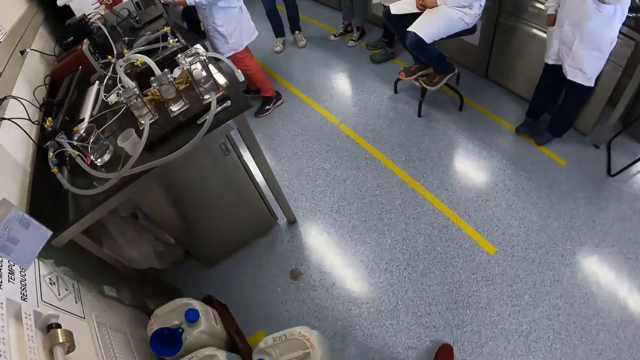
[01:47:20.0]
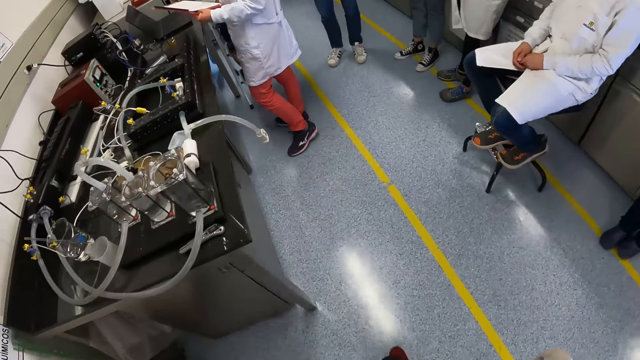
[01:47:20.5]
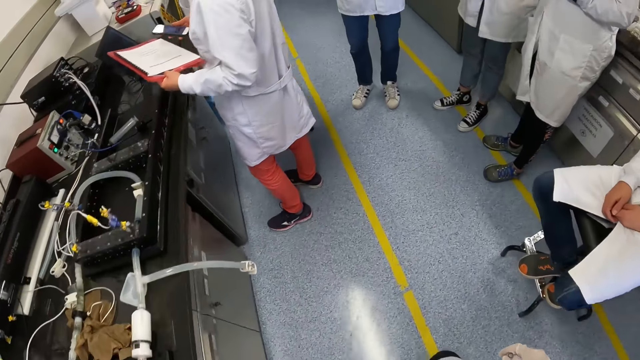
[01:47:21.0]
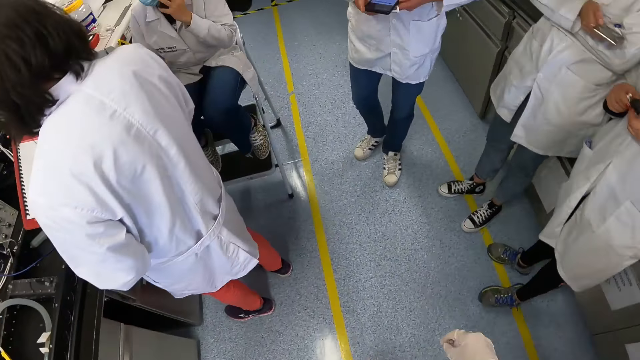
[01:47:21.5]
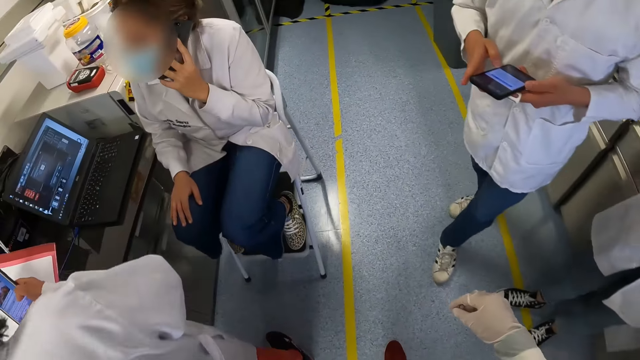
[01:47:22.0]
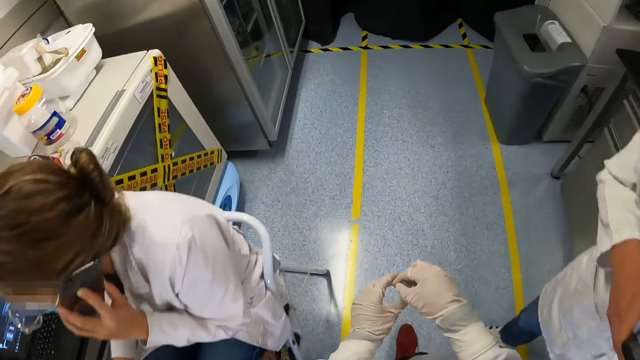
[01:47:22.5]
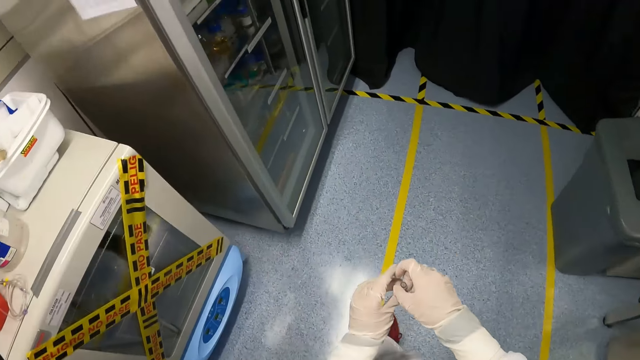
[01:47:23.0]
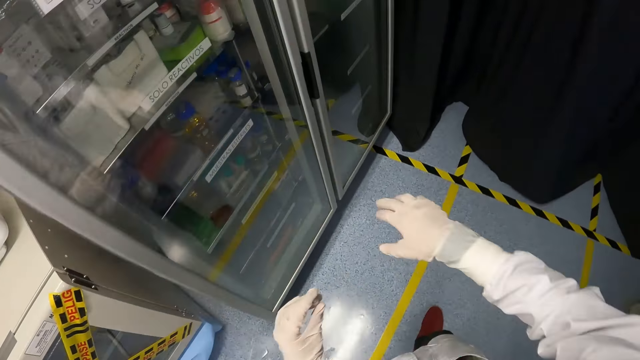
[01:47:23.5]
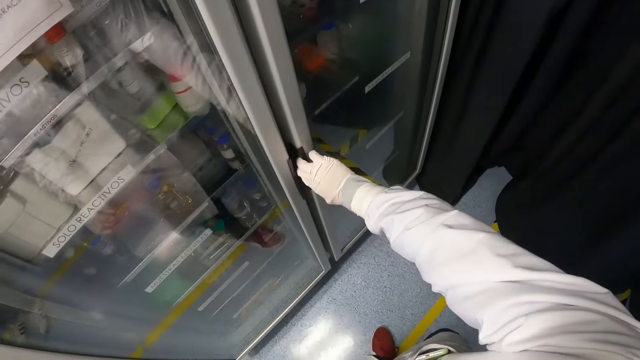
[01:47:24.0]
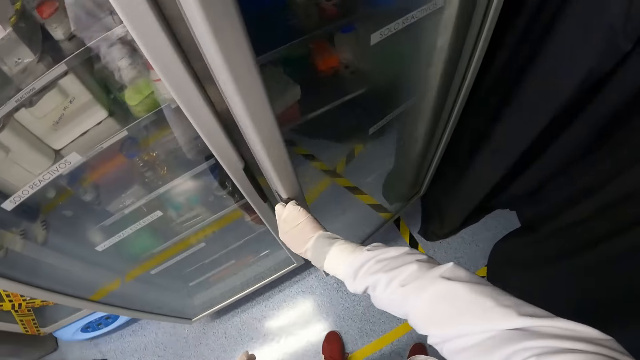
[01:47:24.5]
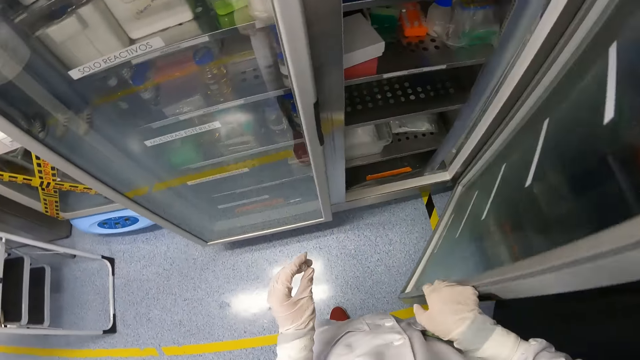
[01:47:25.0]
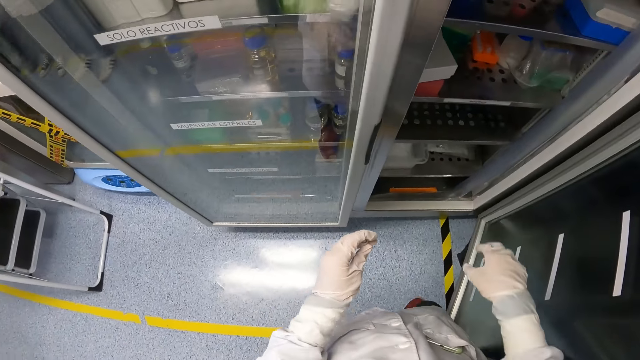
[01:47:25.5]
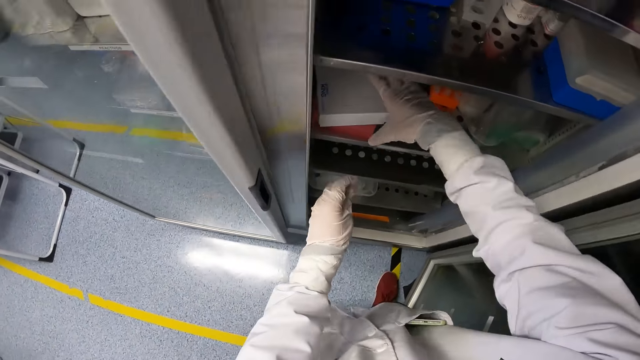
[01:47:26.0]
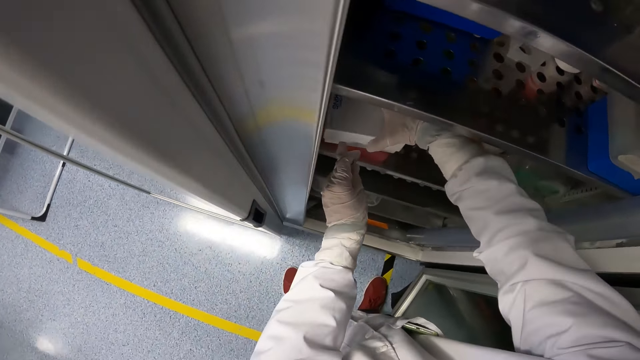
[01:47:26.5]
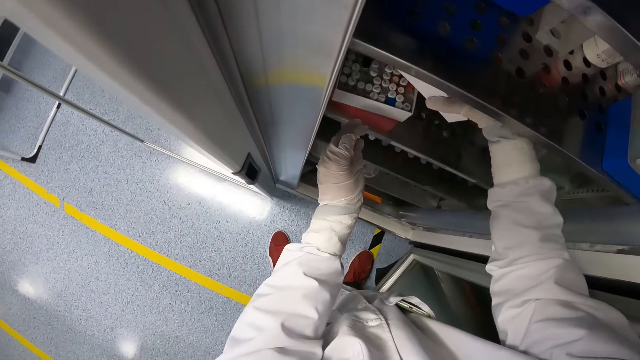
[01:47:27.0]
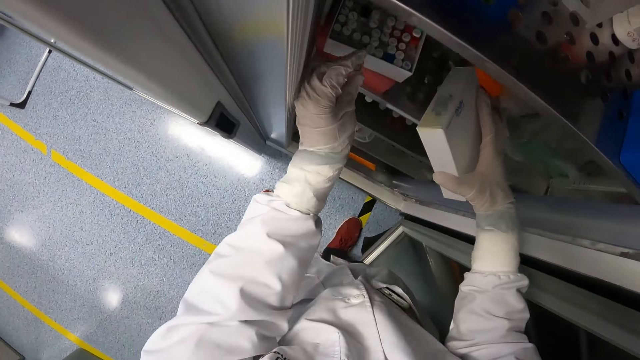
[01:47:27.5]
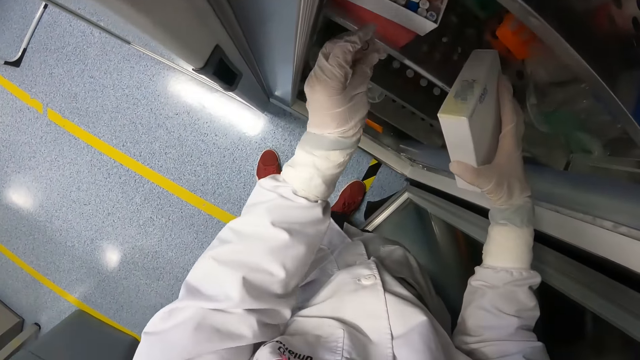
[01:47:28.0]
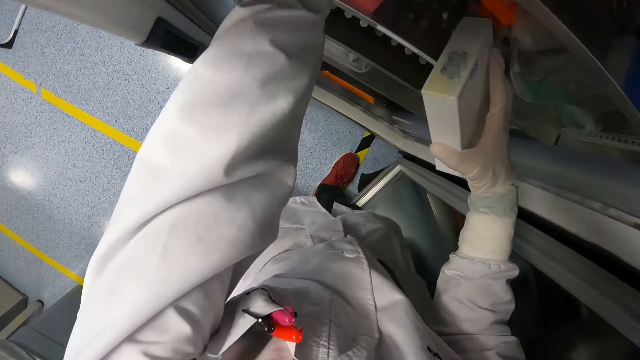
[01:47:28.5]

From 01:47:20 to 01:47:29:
A man holds a book in his left hand and a phone in his right hand. Another man operates a phone with his hands. The camera wearer walks past the group of people. He passes the test tube from his right hand to his left hand. He opens the laboratory refrigerator with his gloved right hand. He removes the cover of the test tubes pack in the laboratory refrigerator with his gloved hands.

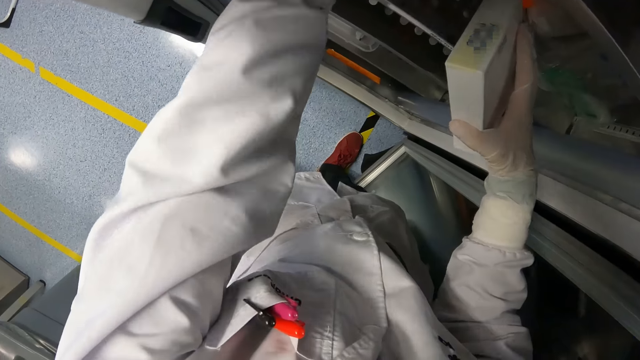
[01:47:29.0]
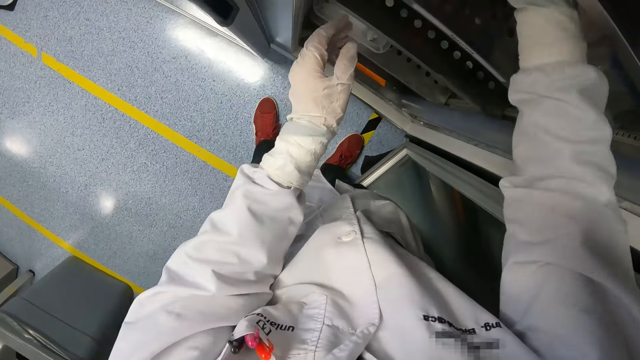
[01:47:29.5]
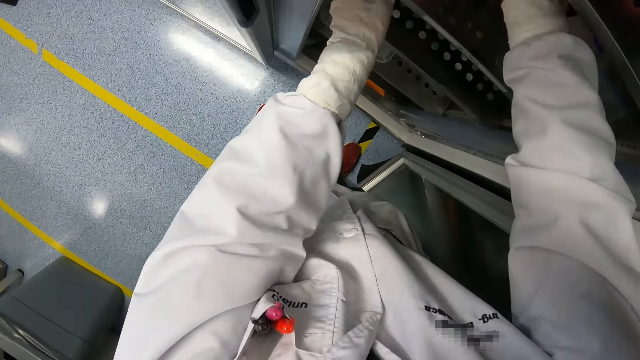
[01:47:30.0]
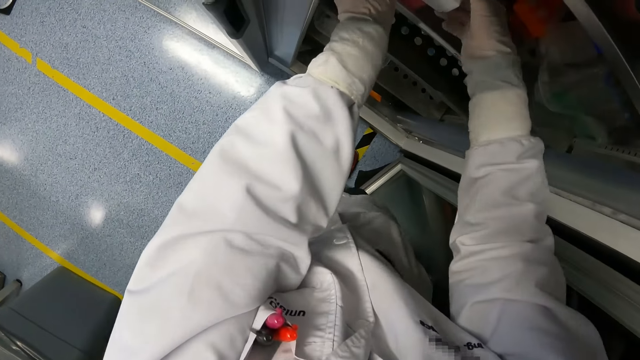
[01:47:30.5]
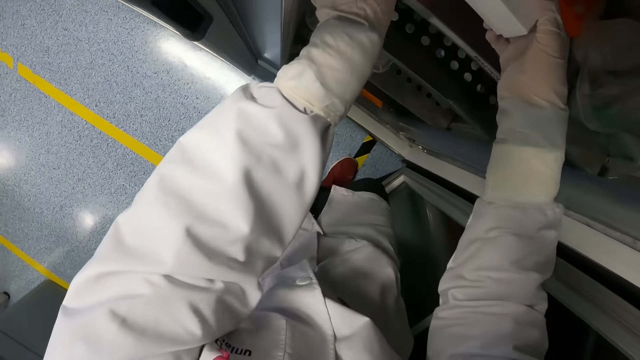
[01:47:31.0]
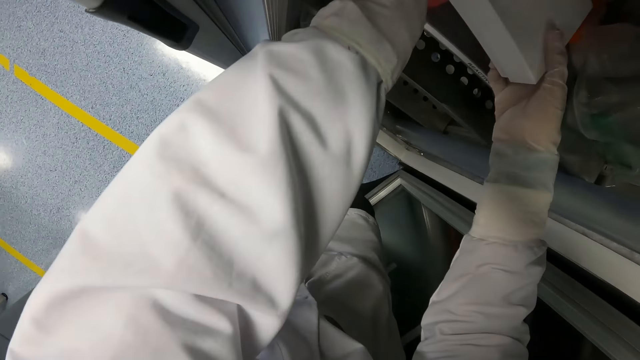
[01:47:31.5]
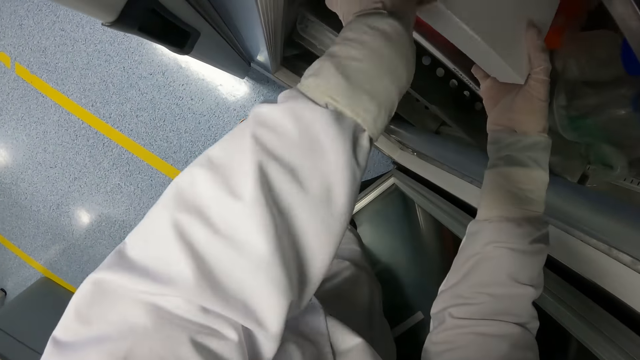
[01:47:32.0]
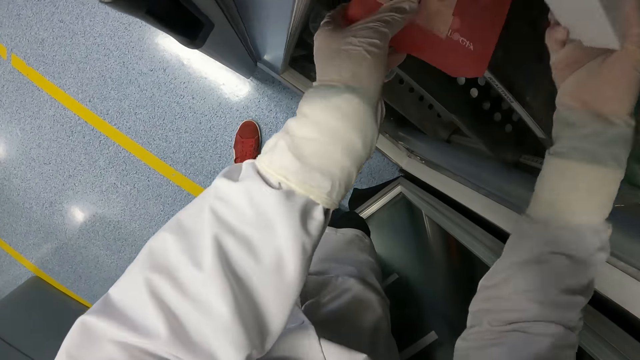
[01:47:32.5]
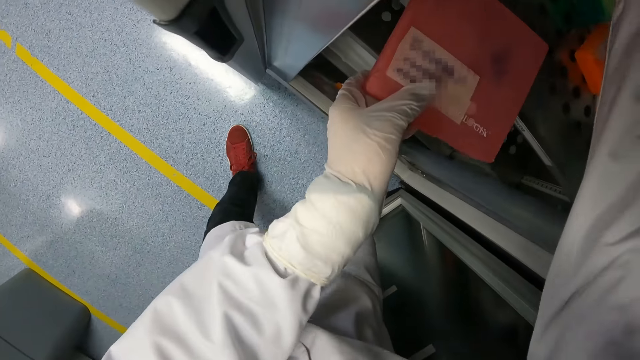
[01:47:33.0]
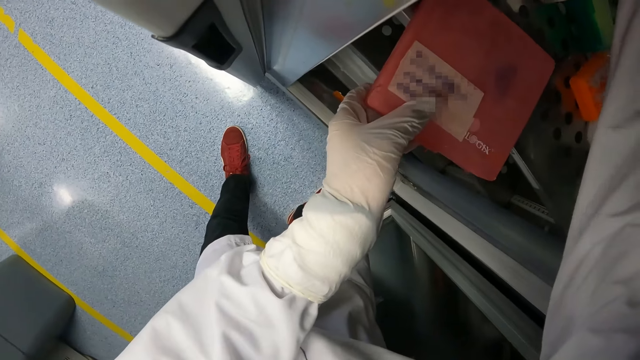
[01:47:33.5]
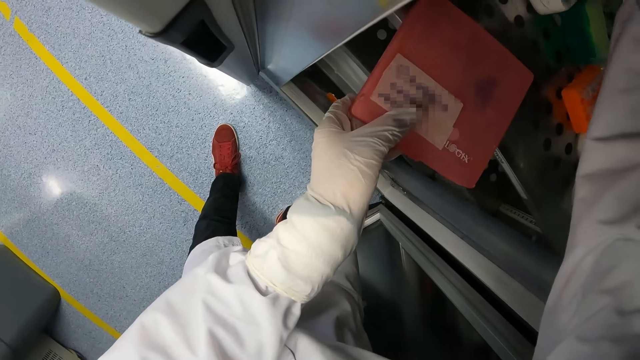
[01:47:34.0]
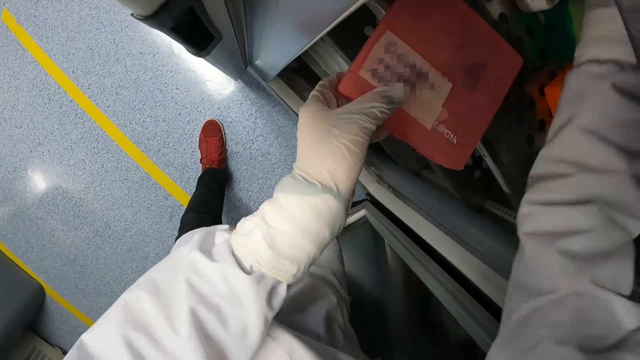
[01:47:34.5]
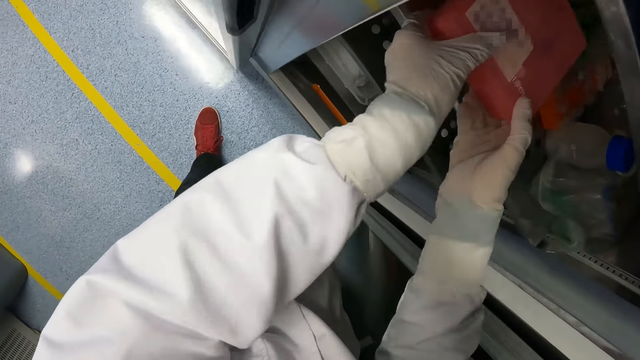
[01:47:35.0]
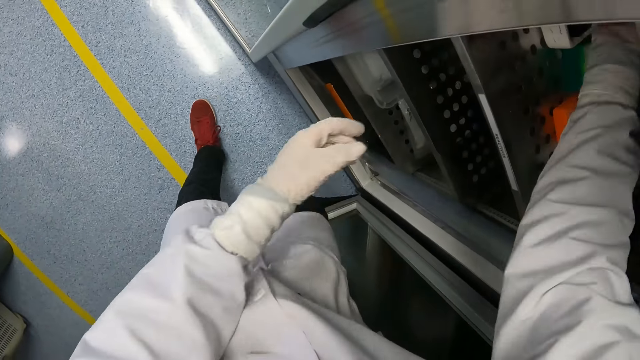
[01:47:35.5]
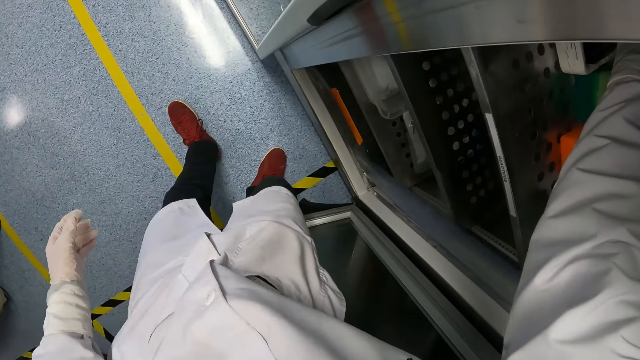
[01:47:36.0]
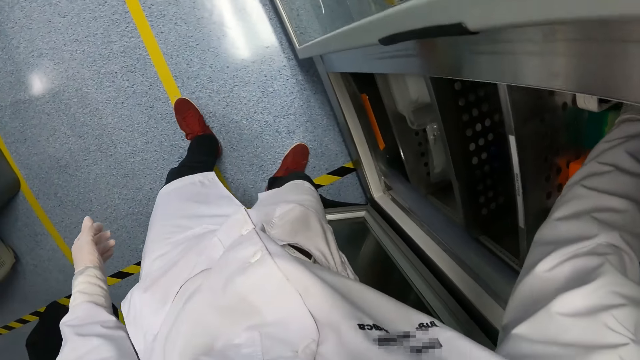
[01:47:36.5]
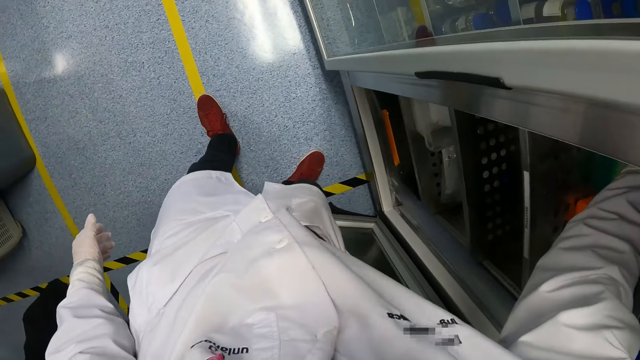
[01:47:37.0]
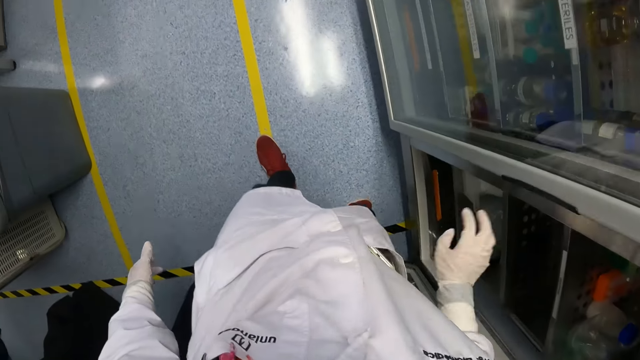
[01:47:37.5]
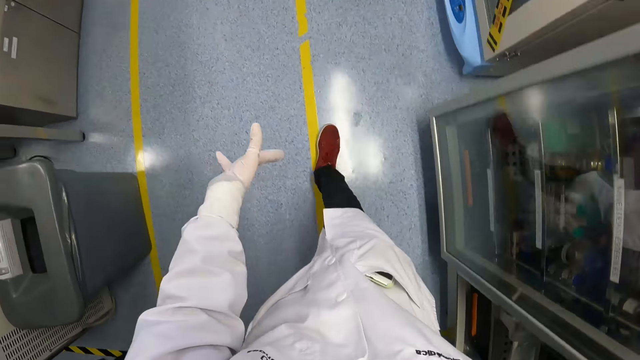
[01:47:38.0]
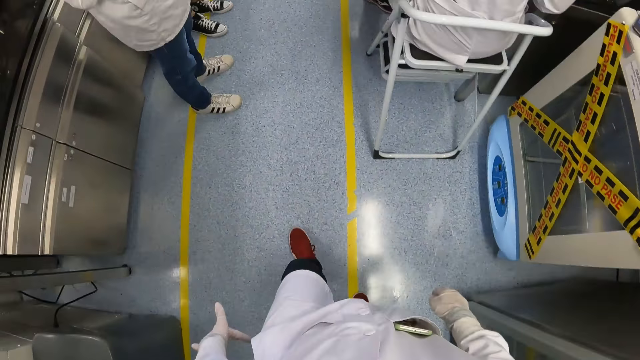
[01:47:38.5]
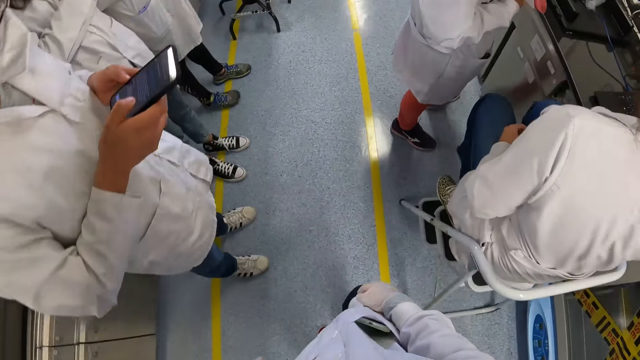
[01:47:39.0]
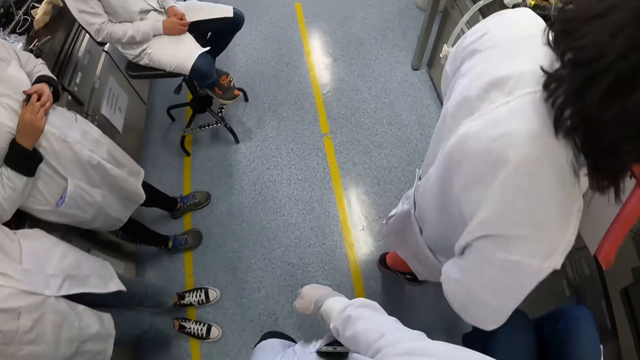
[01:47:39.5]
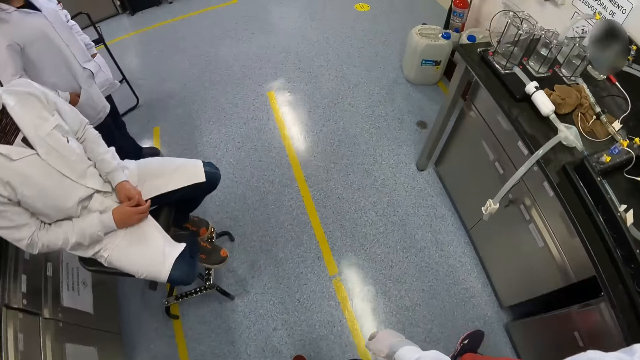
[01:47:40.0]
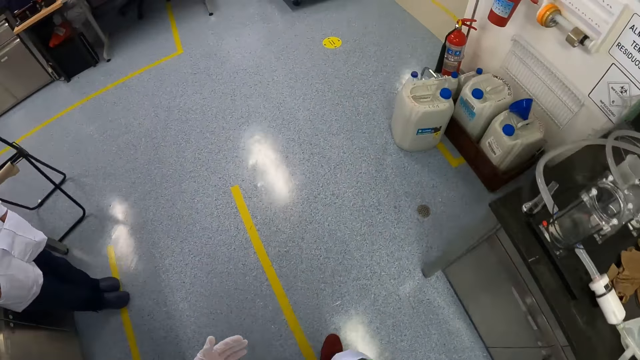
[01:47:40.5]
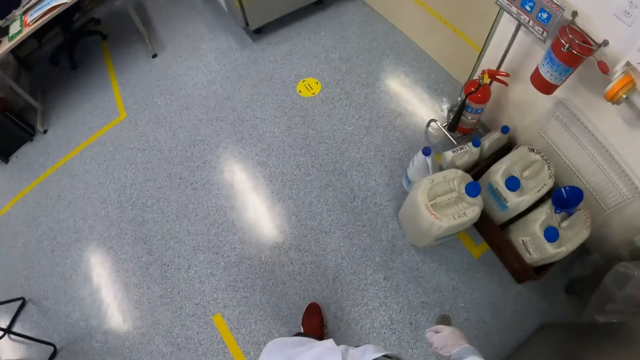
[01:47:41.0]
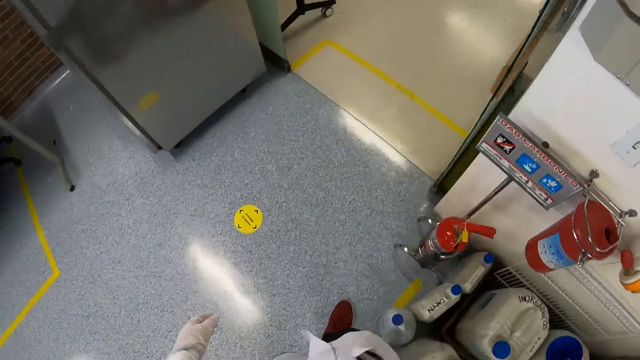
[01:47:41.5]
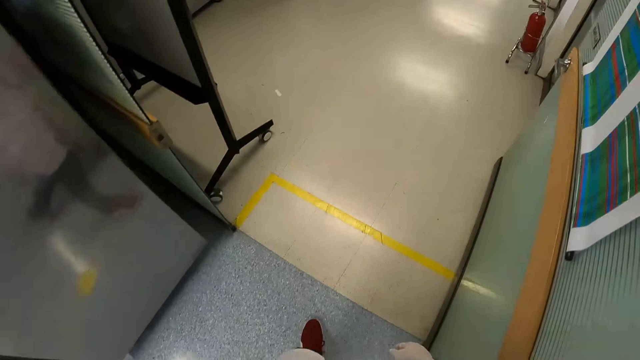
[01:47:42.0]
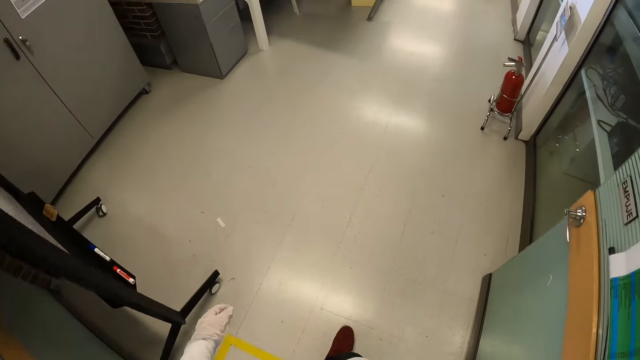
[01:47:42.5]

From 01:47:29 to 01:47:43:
The camera wearer drops the sample test tube in the test tube pack or box with his gloved left hand. He closes the test tube pack with the cover in his gloved right hand. He holds the test tube pack with his gloved hands. He holds the test tube pack with his gloved left hand. He picks up the box. He holds the test tube pack with his gloved hands. He drops the test tube pack in the laboratory refrigerator with his gloved right hand. He walks past the group of people into the laboratory. The man operates the phone with his hands. Another man holds a phone in his right hand.
